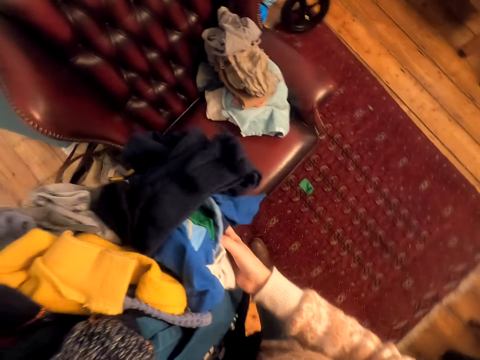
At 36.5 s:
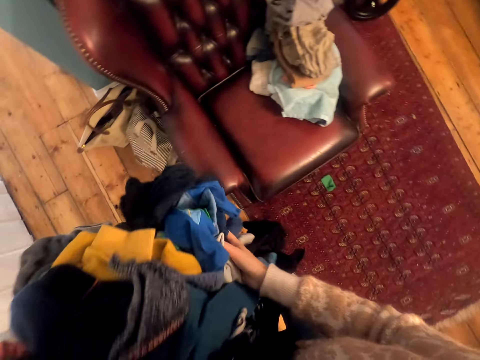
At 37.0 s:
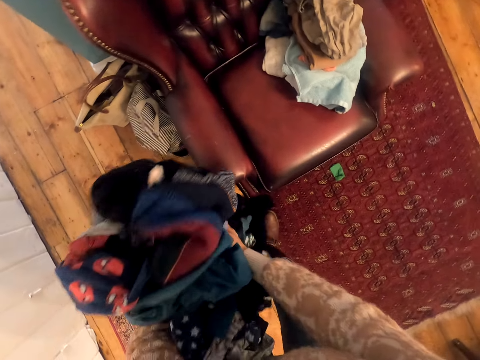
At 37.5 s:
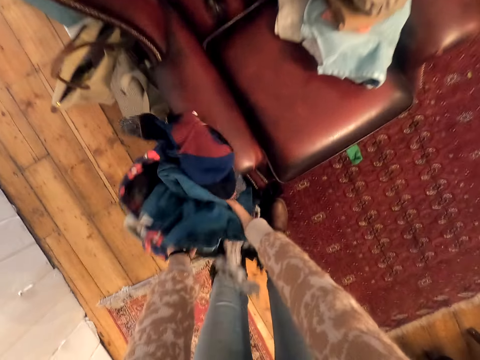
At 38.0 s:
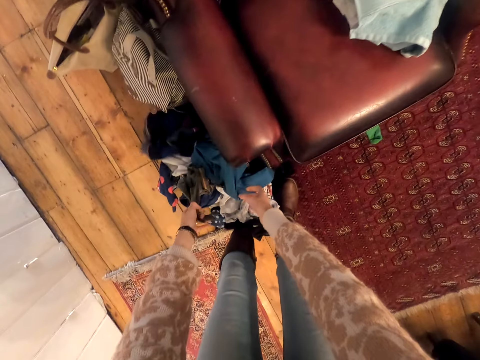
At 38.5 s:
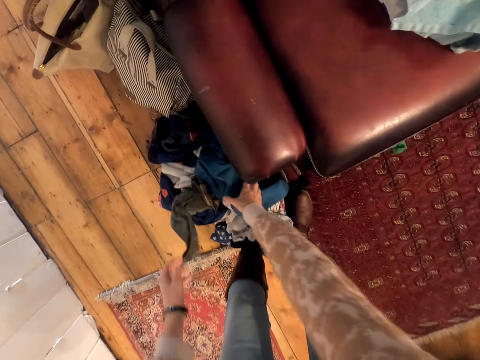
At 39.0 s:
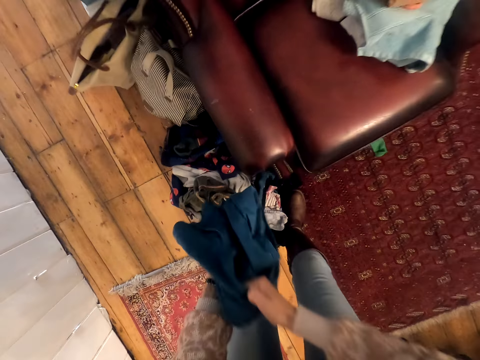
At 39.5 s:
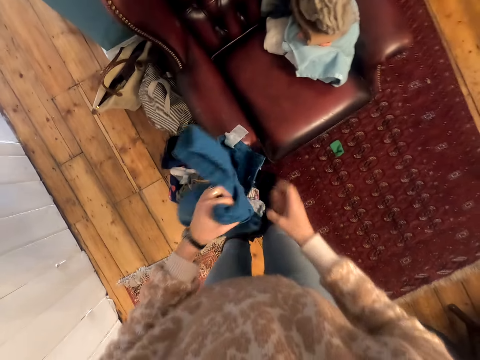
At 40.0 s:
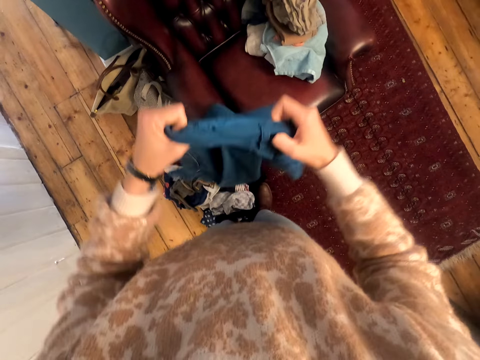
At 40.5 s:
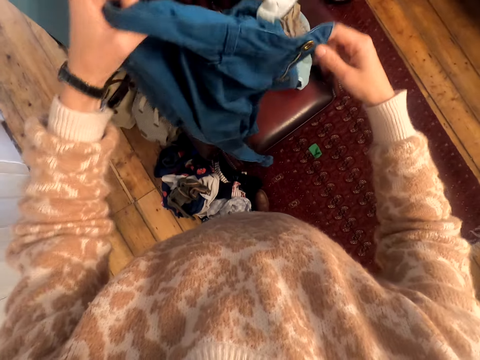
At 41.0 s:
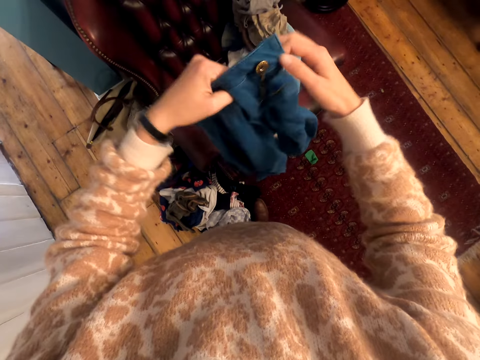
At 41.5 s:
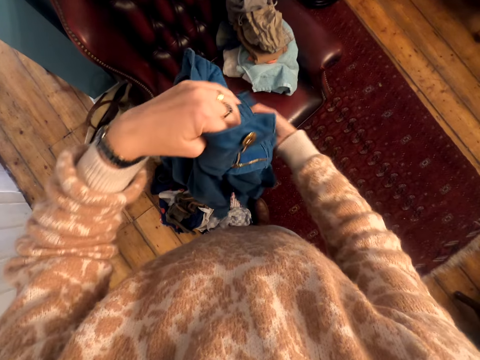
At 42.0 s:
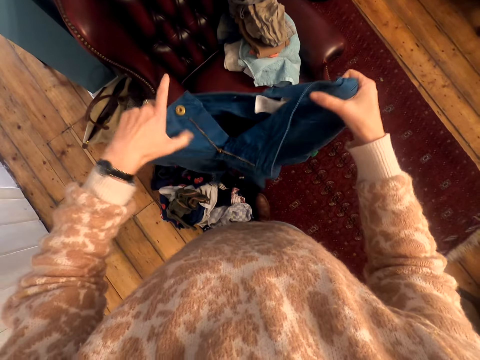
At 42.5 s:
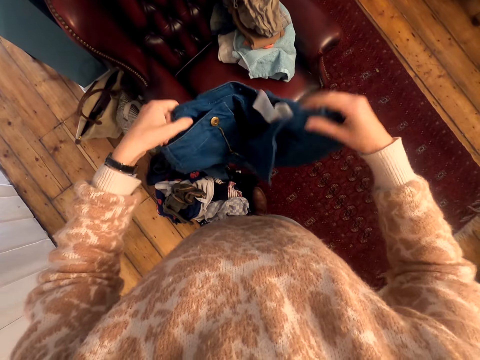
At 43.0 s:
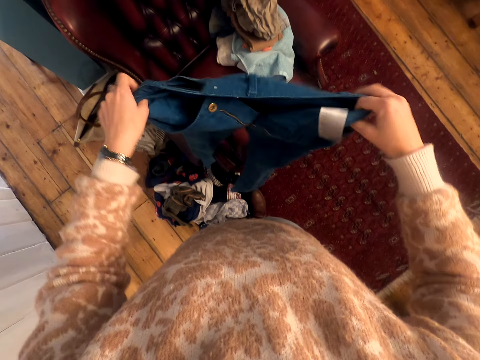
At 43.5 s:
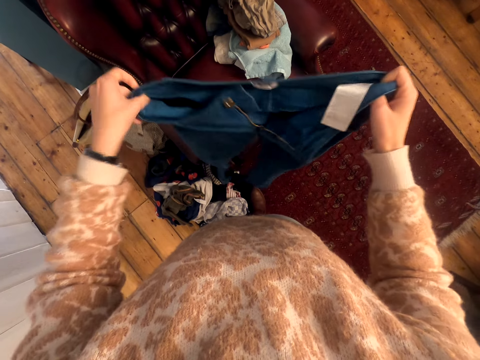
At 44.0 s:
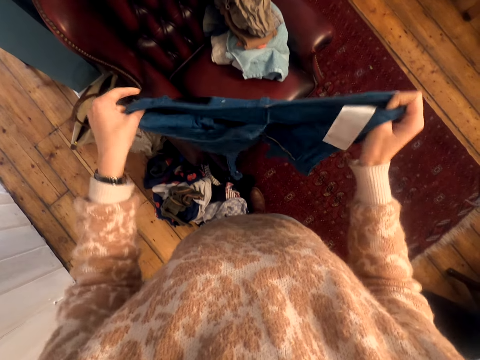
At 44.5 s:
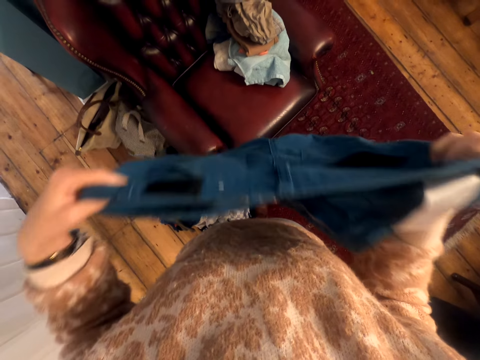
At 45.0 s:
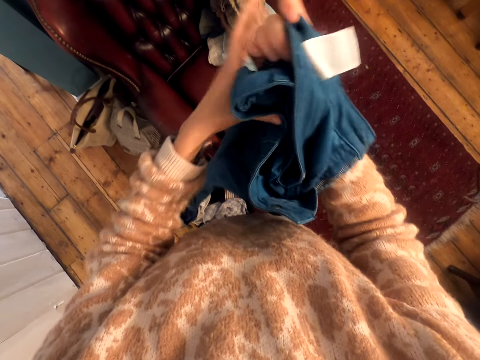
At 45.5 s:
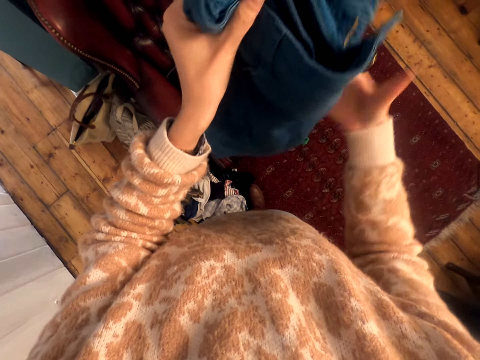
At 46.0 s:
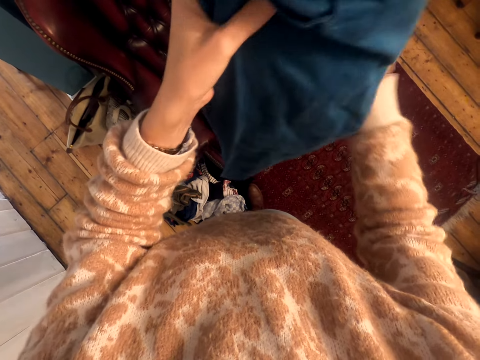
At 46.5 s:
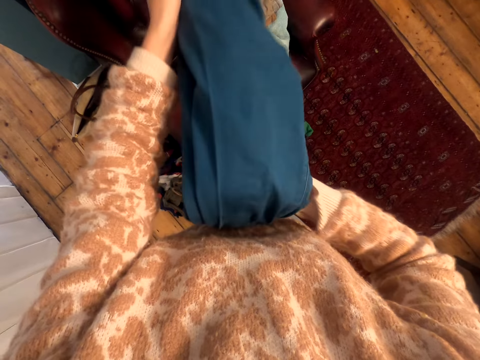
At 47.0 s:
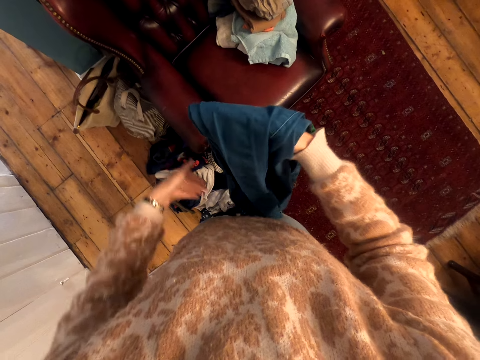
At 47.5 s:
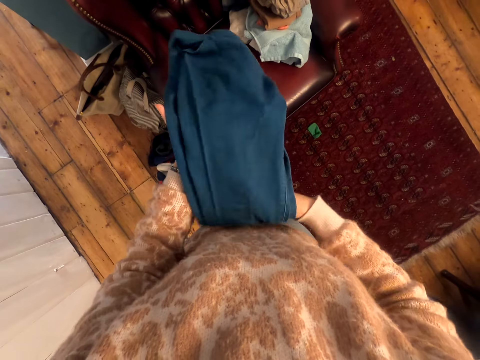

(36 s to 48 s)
The camera wearer drops the clothes on the floor. They pick up the trousers from the floor. They fold the trousers. They stretch the trousers. They fold the trousers.

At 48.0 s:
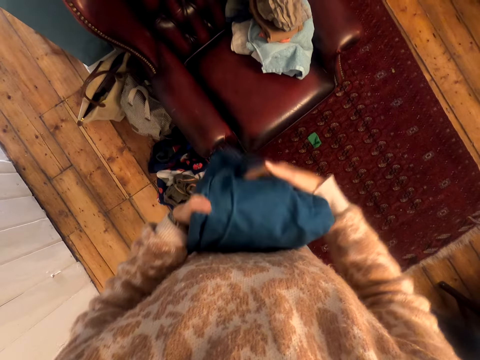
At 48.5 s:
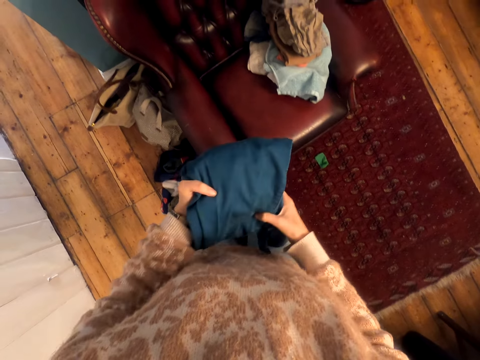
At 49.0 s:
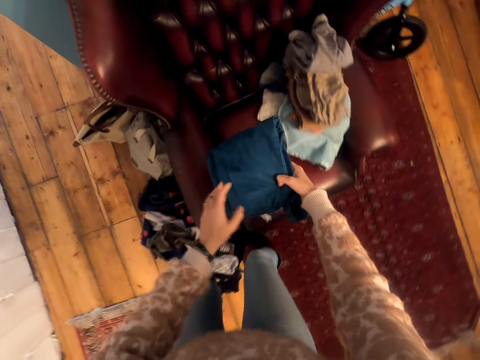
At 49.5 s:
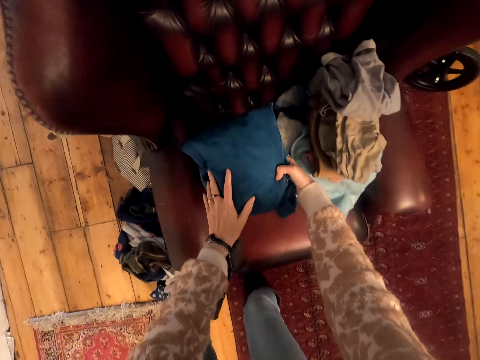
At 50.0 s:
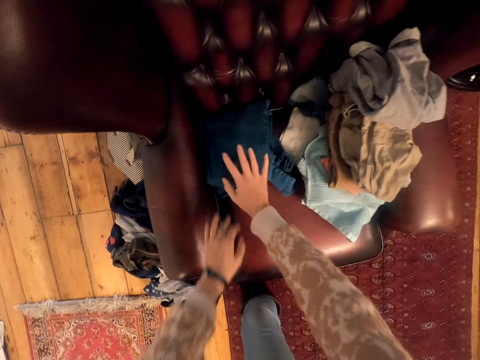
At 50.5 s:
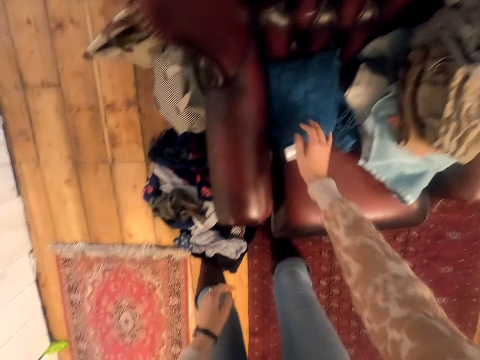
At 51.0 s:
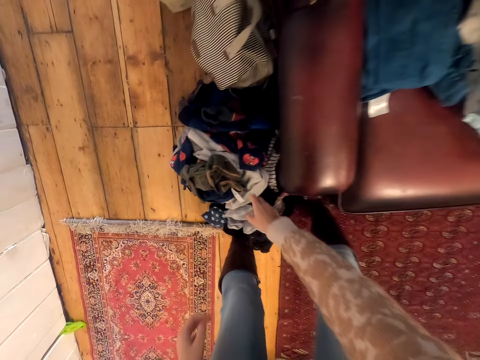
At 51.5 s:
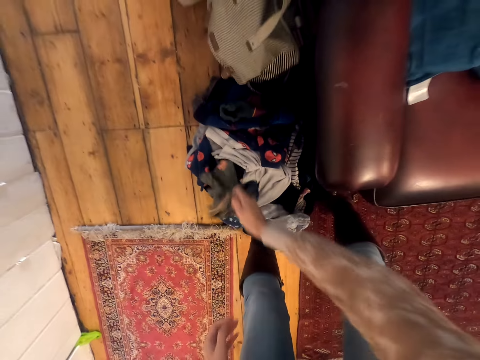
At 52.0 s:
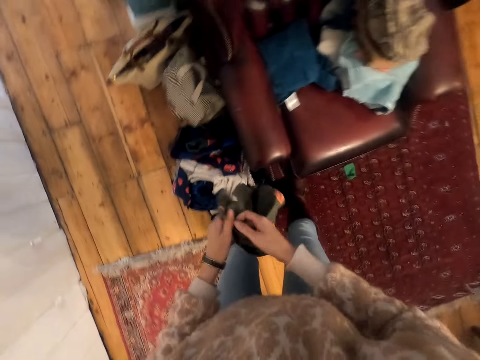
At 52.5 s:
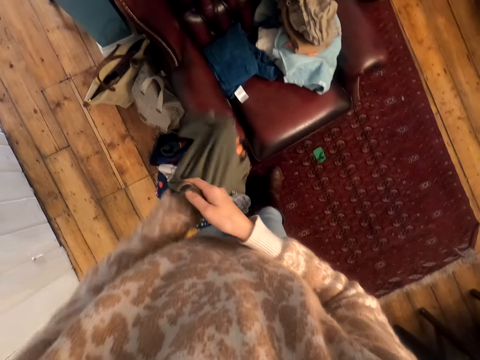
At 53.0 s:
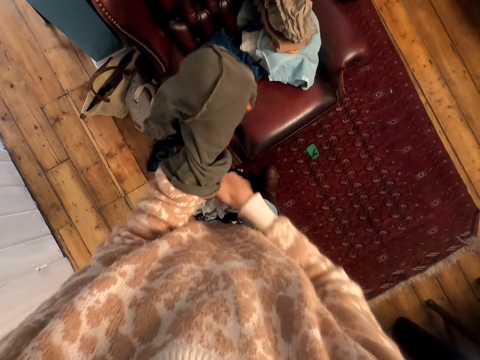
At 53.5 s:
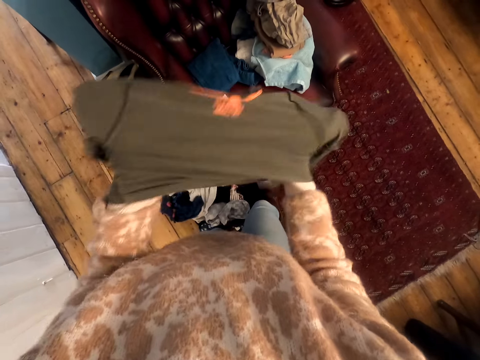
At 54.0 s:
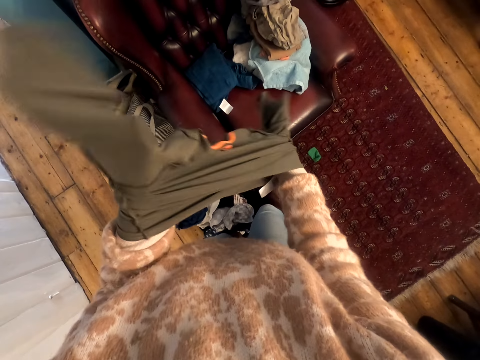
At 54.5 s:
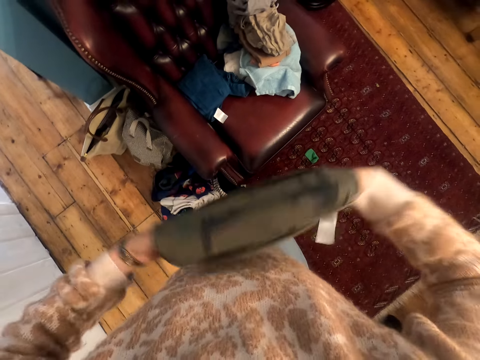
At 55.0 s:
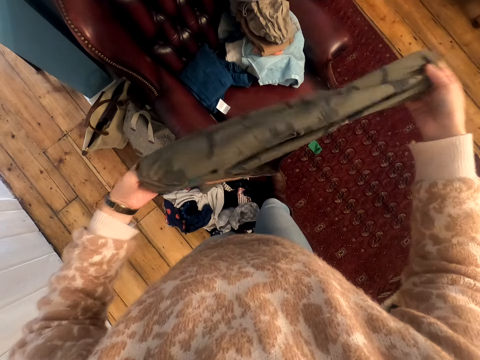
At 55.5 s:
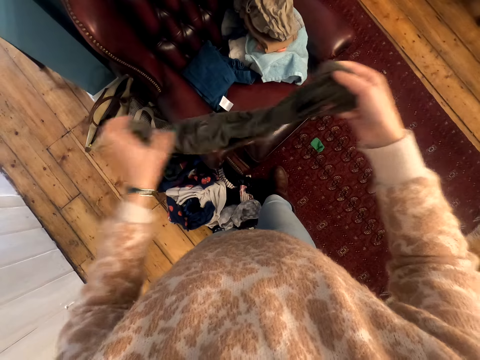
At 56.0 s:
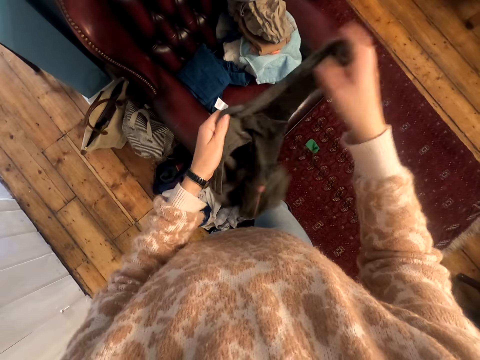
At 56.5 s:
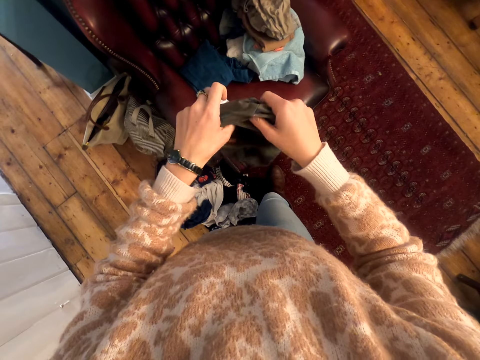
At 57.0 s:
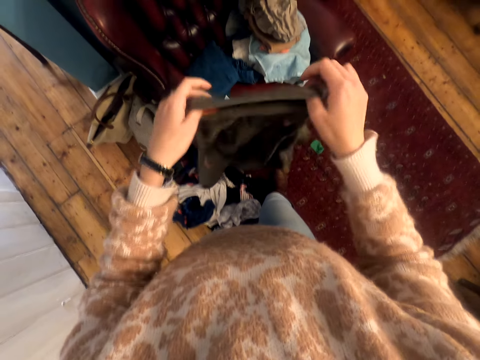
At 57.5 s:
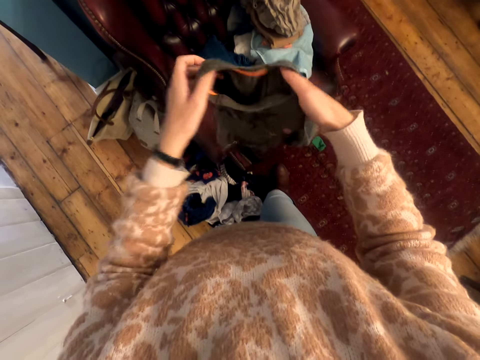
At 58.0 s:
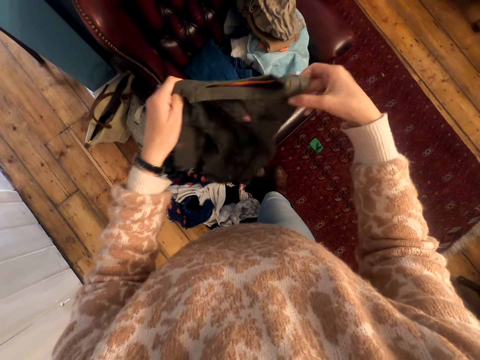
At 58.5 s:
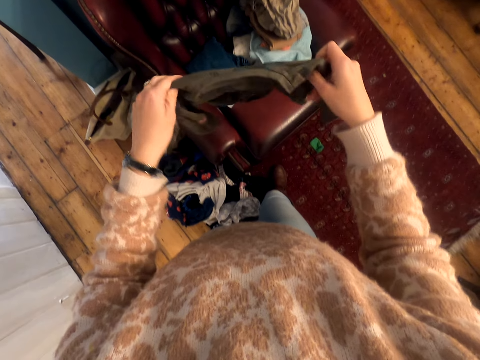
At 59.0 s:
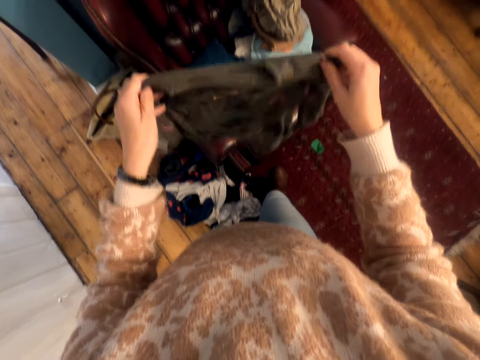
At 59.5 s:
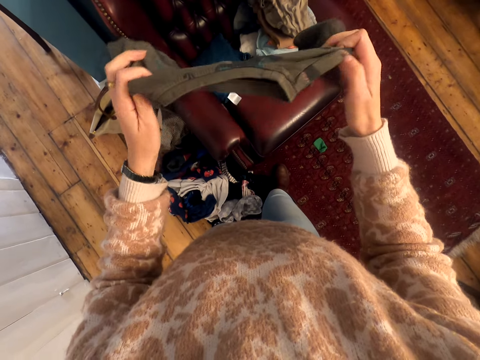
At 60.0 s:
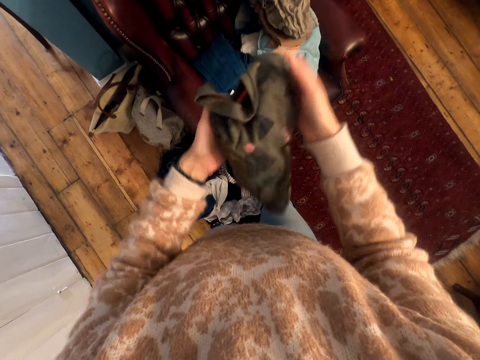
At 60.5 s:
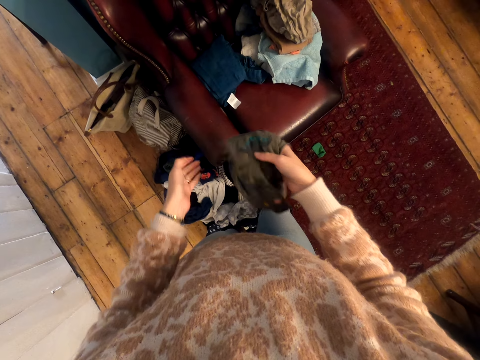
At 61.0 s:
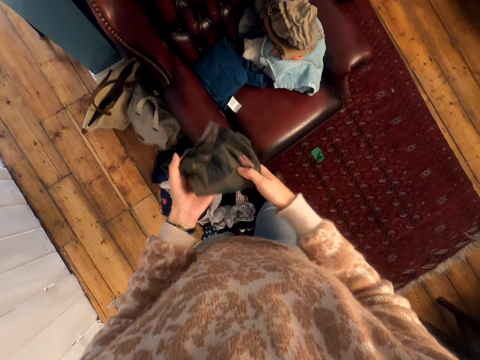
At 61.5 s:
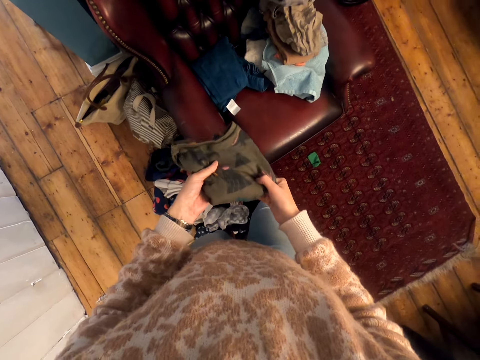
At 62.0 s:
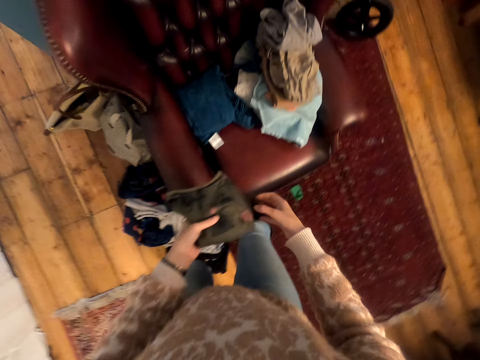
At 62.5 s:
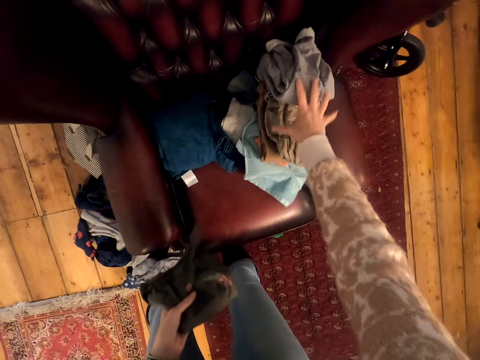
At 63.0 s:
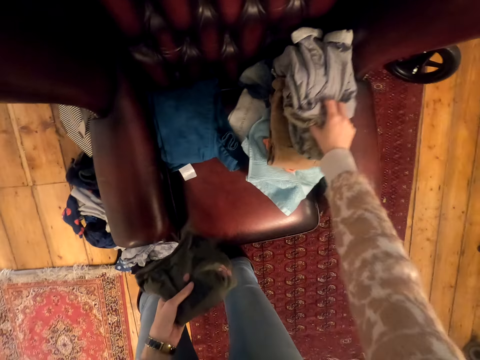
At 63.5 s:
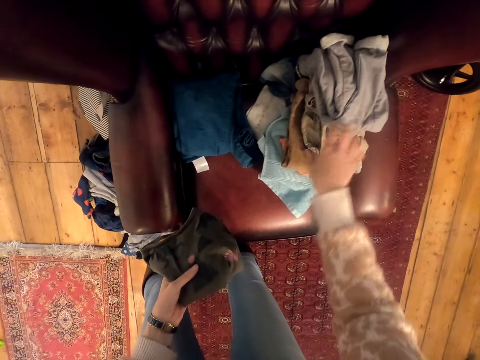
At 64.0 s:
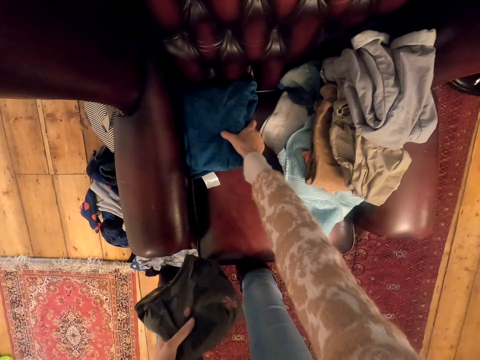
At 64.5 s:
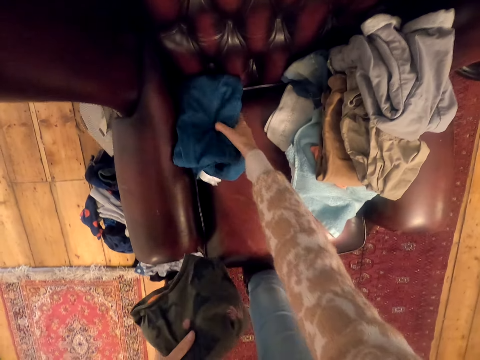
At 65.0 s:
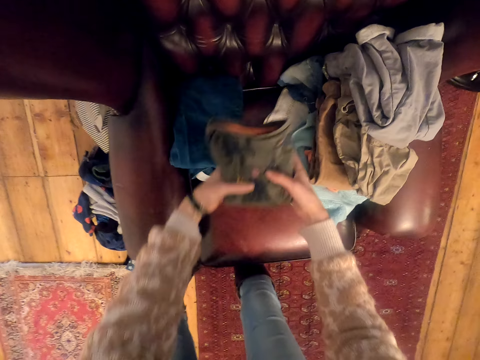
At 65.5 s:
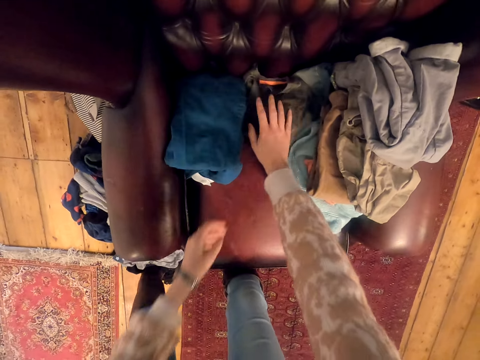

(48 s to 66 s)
The camera wearer puts the trousers on the chair or seat. They pick up the top from the floor. They turn the top outside in. They shake the top. They fold the top. They touch the clothes on the seat. They move the clothes on the chair. They move the trousers on the seat. They put the top on the chair.
